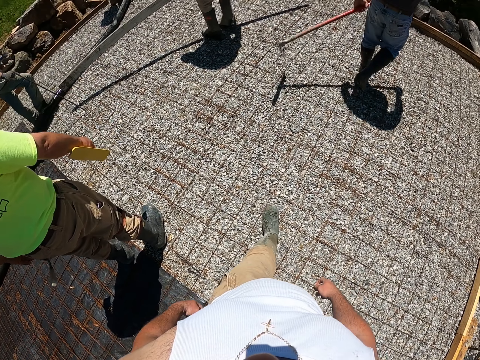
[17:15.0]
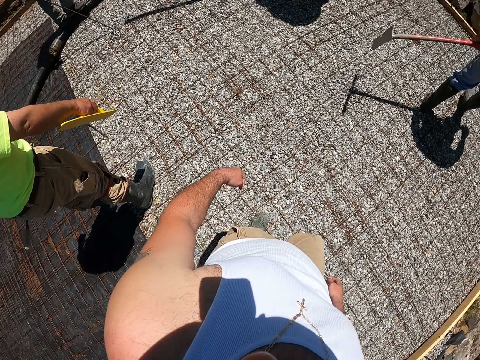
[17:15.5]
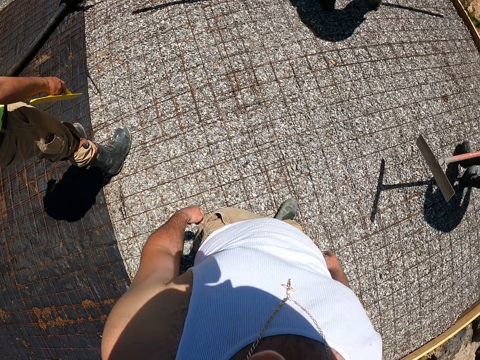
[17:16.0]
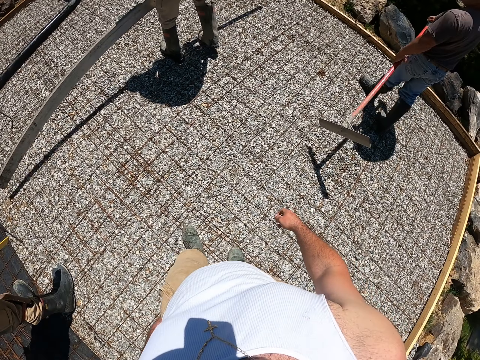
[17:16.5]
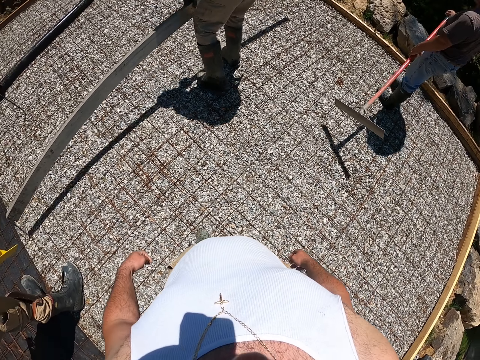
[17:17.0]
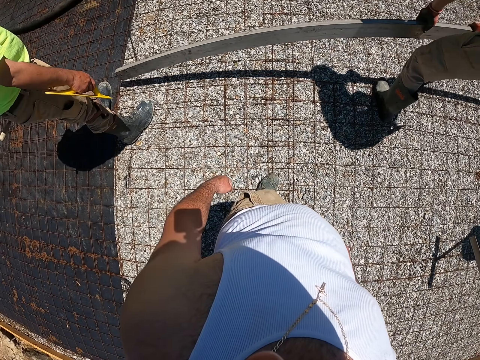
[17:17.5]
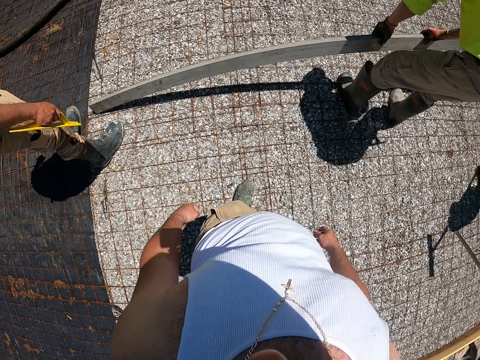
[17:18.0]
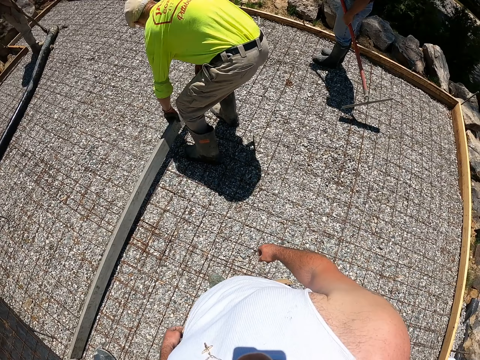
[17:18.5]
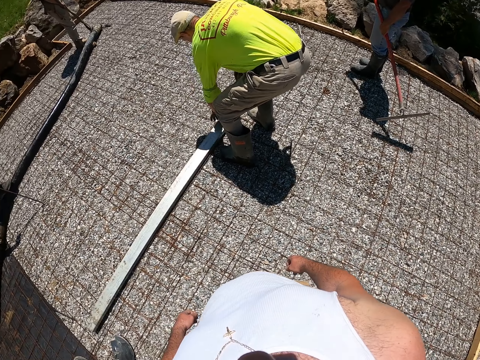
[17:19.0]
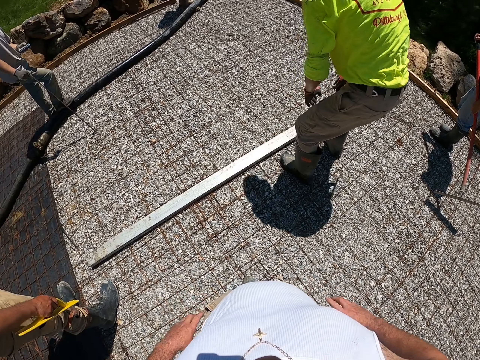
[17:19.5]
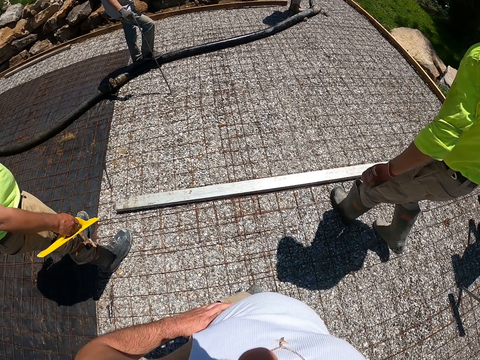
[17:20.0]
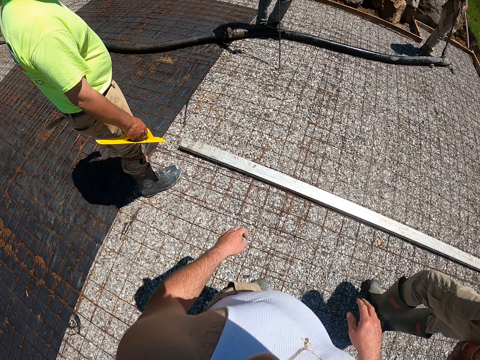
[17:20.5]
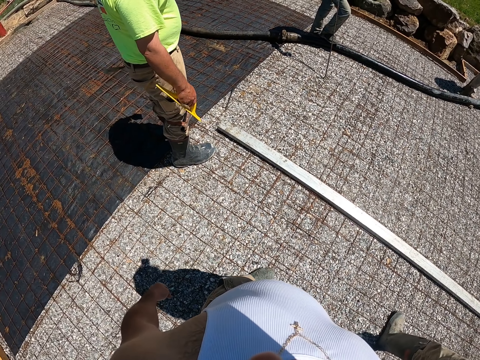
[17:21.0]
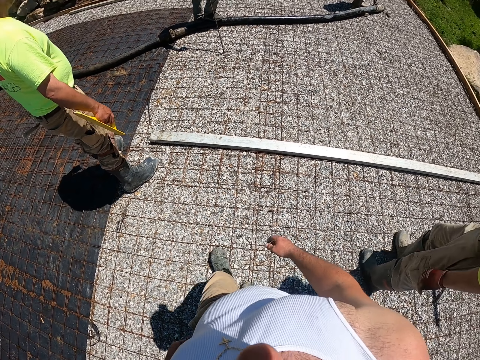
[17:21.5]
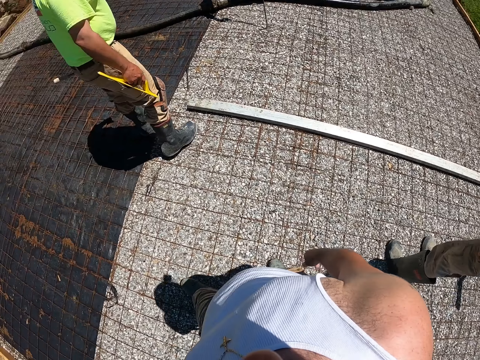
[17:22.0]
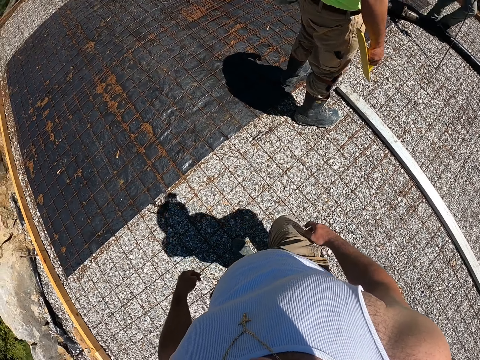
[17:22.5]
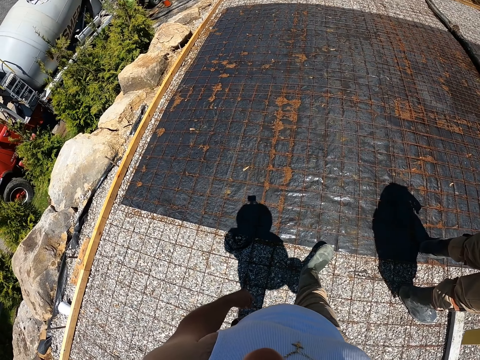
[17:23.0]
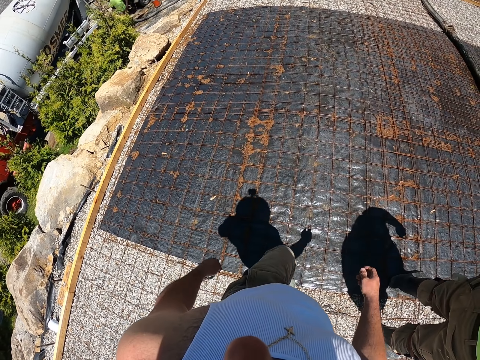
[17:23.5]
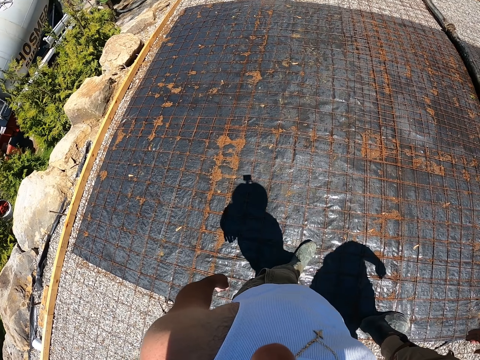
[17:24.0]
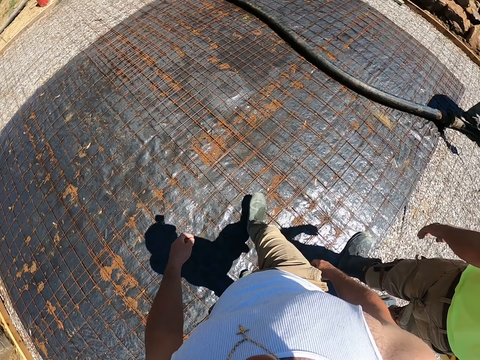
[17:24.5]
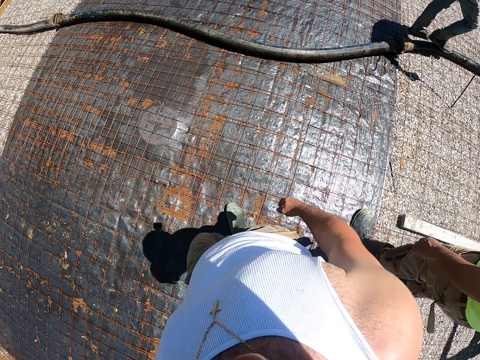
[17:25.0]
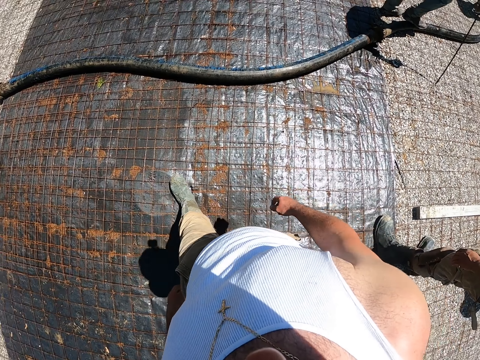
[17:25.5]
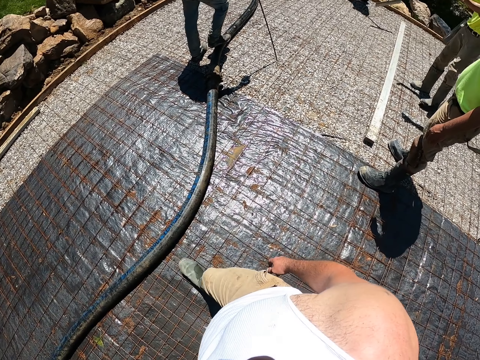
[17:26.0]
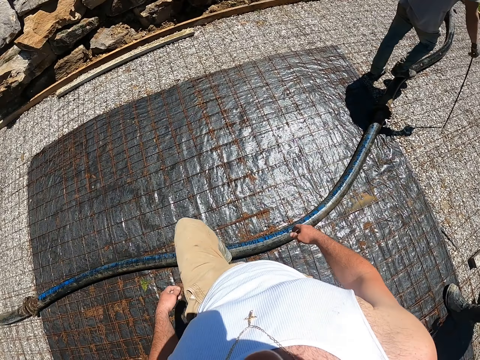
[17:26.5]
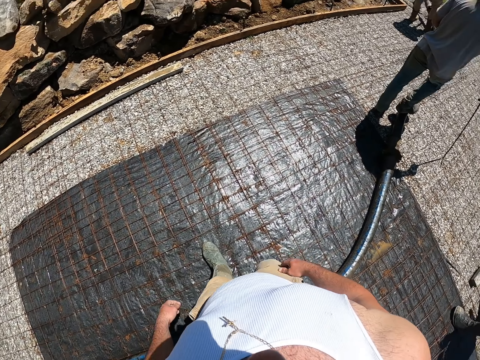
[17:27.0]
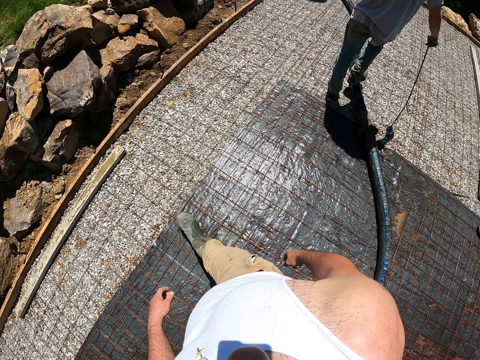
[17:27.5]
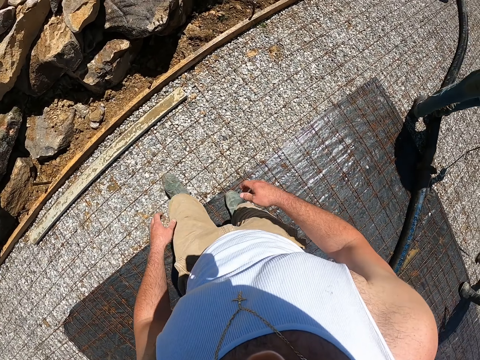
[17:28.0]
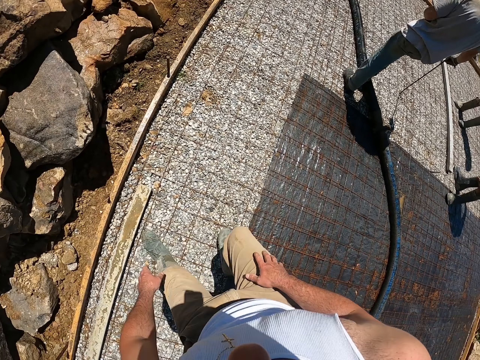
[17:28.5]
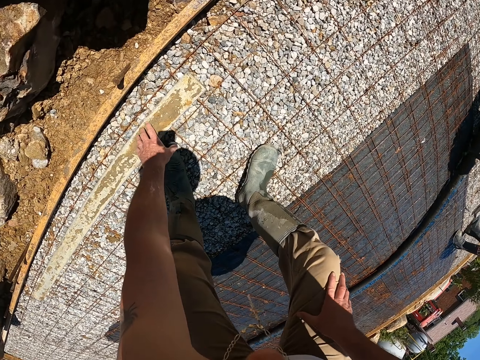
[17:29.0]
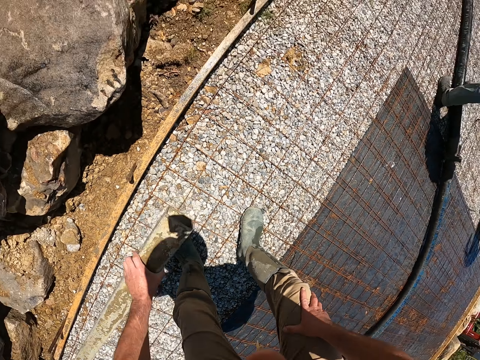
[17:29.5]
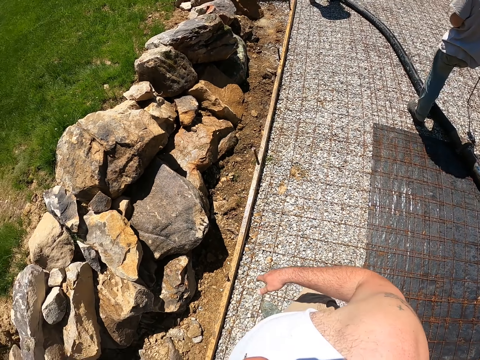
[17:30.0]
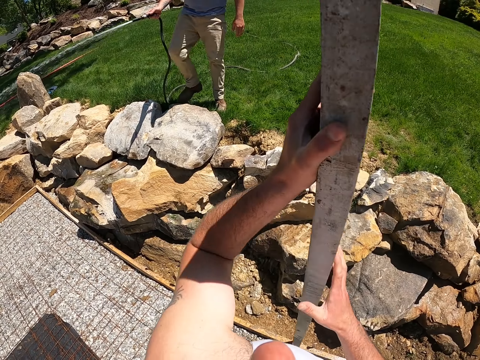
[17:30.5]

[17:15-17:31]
A man puts a wood down. The camera wearer looks around. They walk forward. They look around. They pick up a wood.

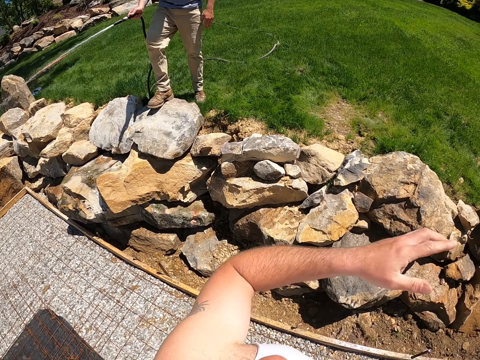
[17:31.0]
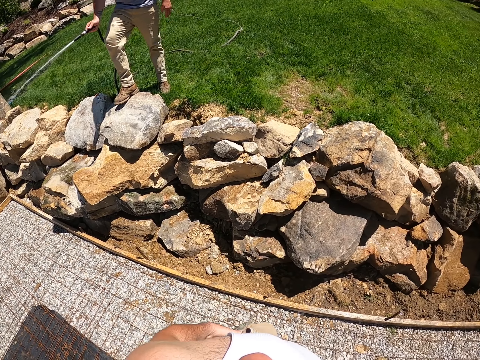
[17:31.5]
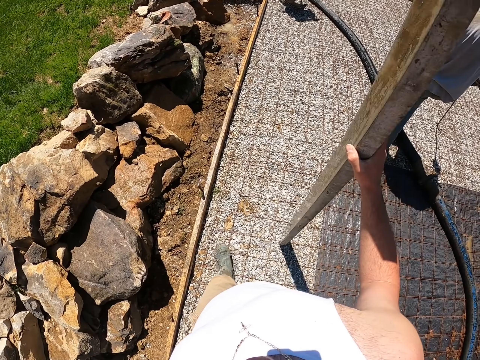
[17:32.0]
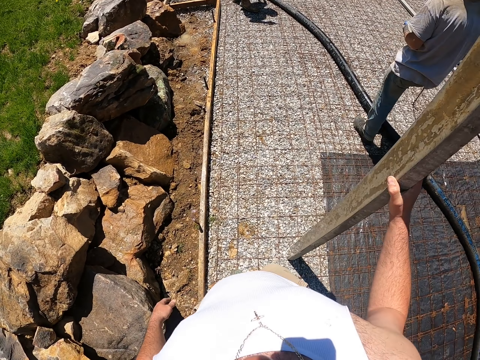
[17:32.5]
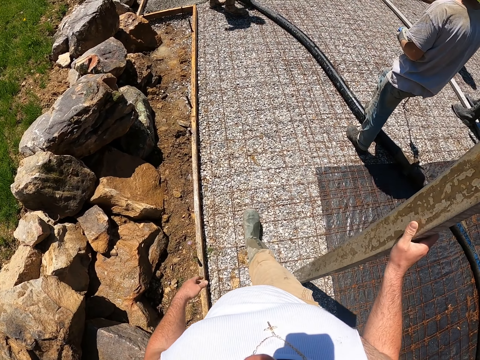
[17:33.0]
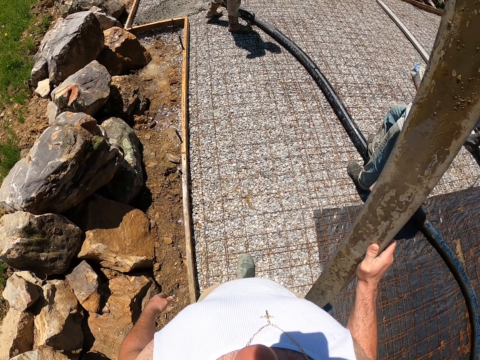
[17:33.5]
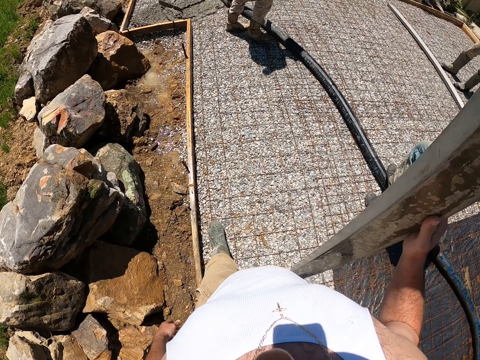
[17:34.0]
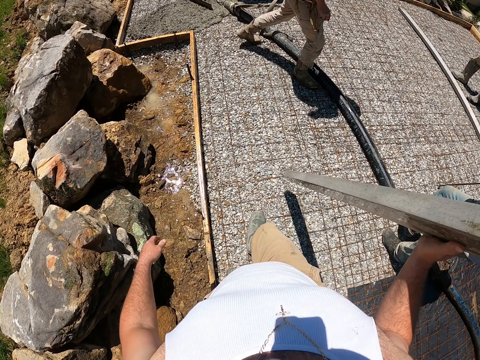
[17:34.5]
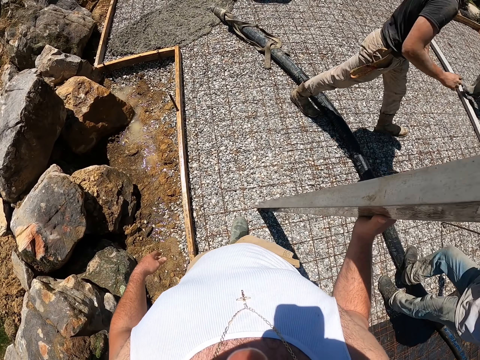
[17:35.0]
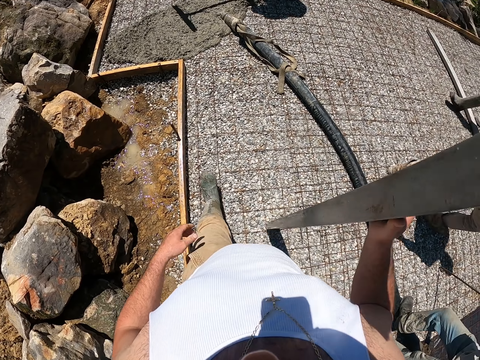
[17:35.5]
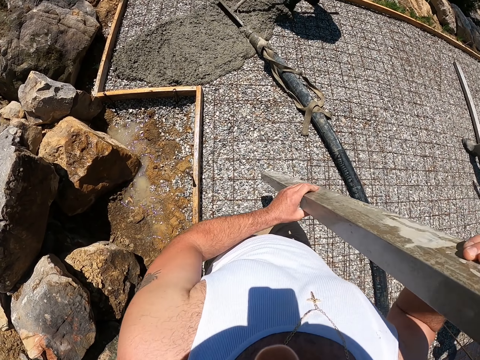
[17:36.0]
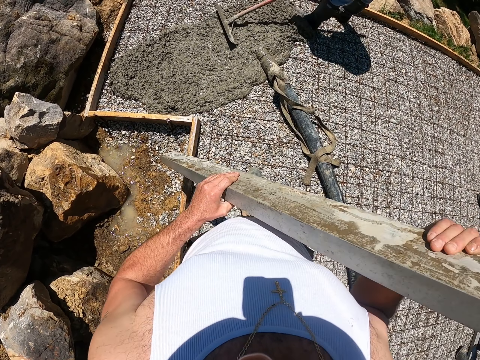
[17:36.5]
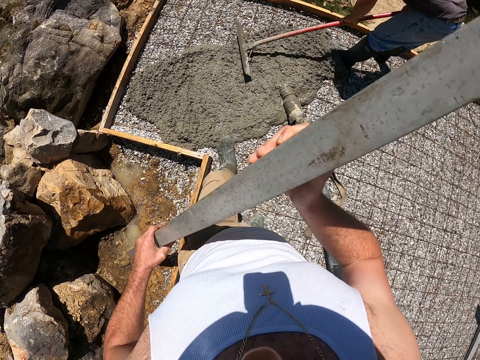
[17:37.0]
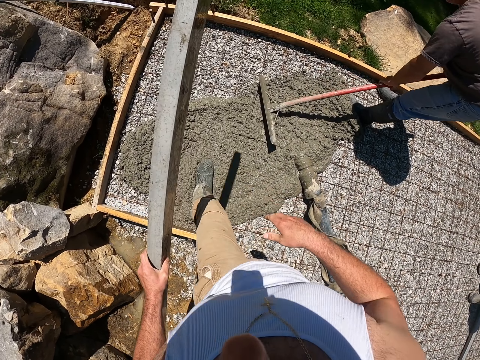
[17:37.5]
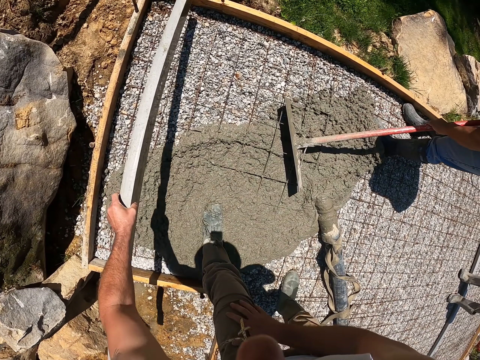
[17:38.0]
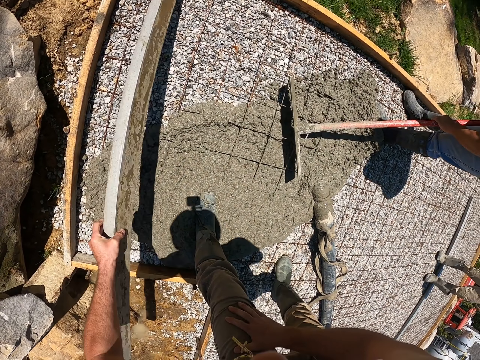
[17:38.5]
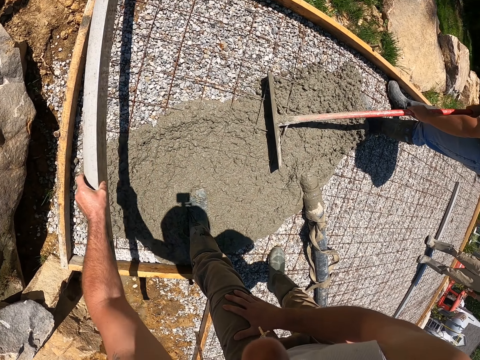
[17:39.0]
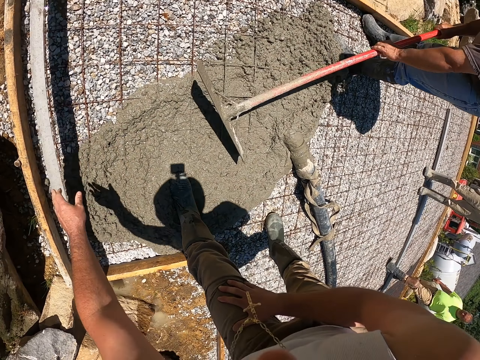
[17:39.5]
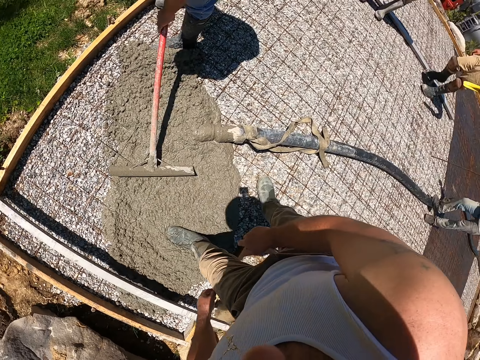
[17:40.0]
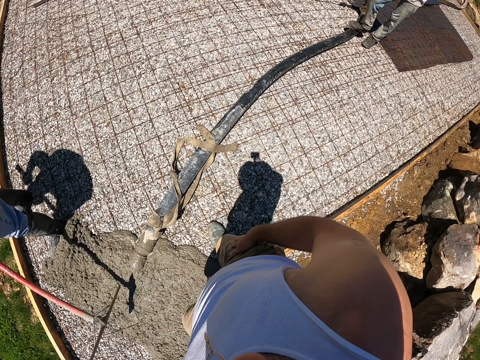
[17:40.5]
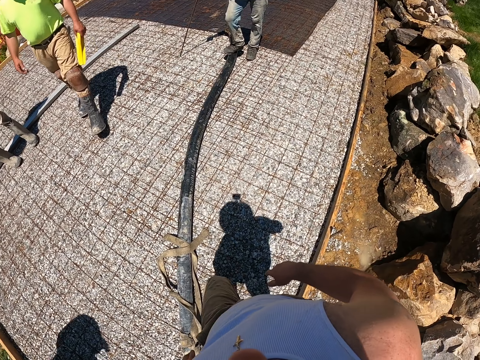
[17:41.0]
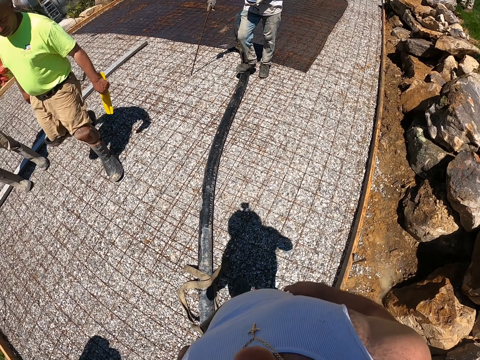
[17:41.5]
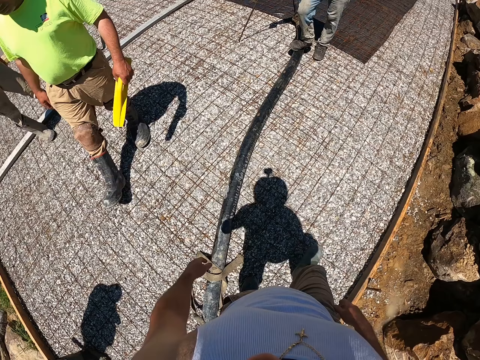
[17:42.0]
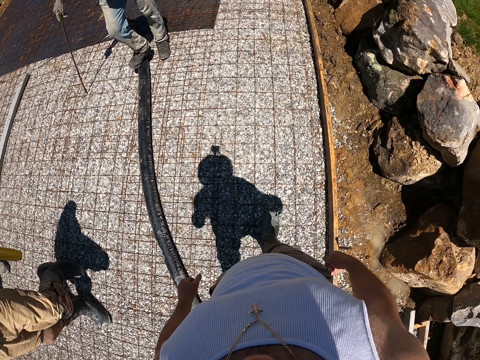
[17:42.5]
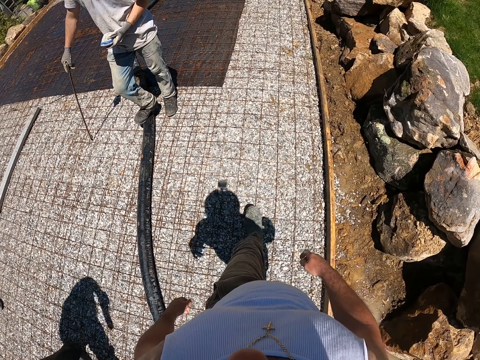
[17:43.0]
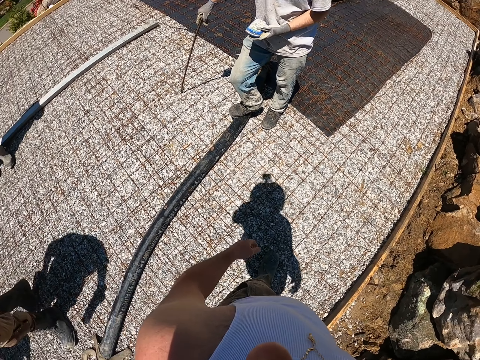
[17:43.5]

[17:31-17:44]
The camera wearer places the wood upright and walks forward. They place the wood down. Several men work on the construction area.
